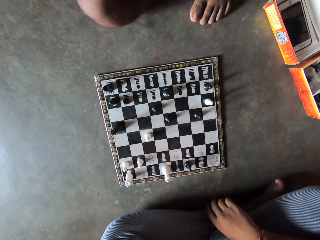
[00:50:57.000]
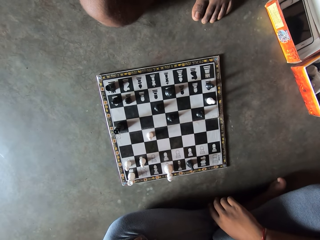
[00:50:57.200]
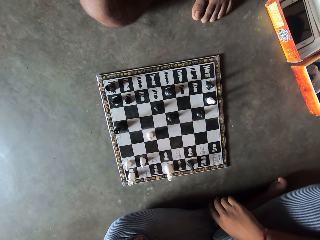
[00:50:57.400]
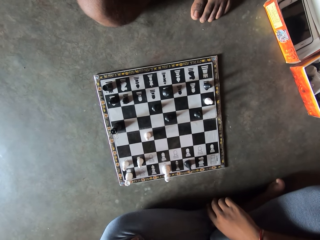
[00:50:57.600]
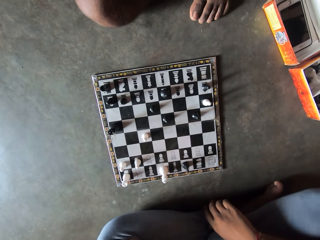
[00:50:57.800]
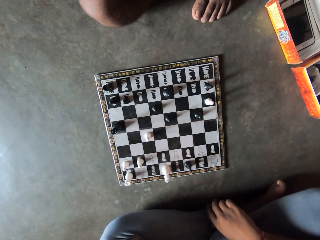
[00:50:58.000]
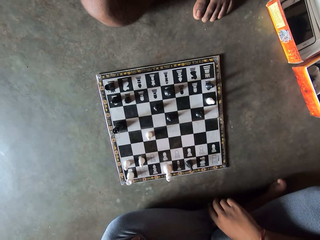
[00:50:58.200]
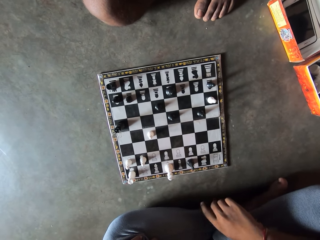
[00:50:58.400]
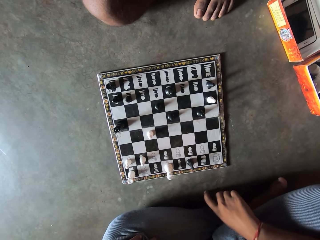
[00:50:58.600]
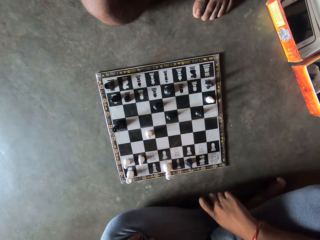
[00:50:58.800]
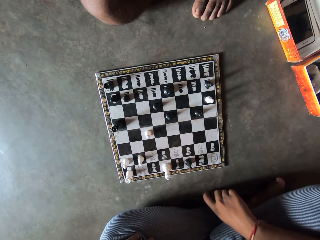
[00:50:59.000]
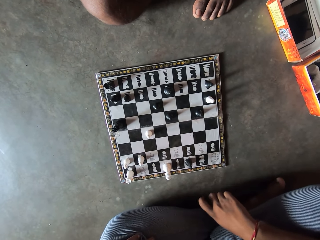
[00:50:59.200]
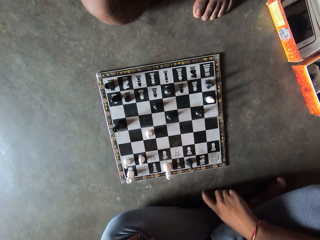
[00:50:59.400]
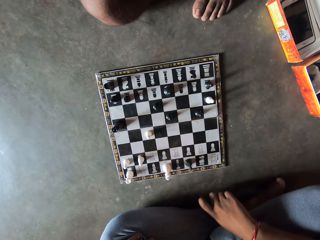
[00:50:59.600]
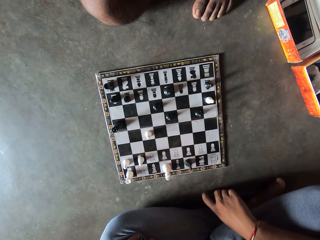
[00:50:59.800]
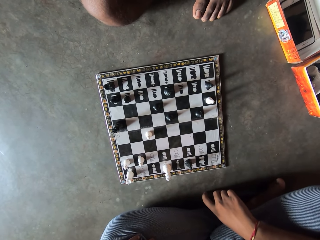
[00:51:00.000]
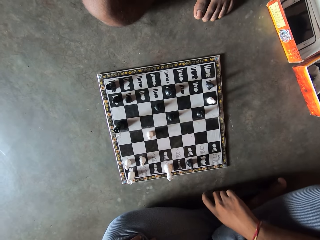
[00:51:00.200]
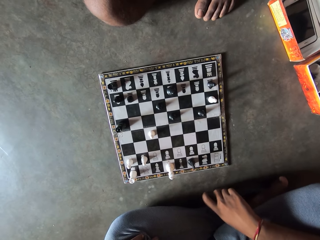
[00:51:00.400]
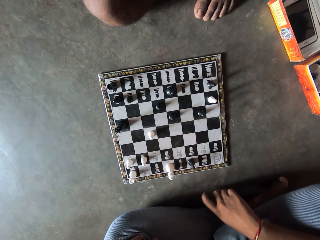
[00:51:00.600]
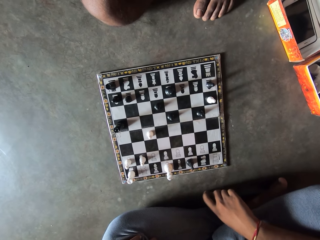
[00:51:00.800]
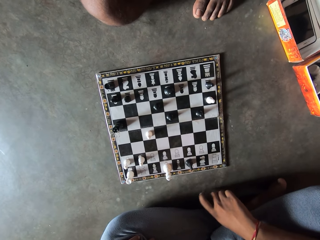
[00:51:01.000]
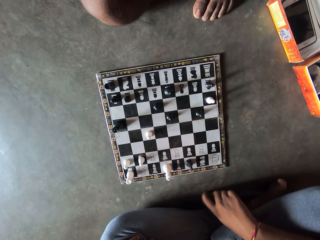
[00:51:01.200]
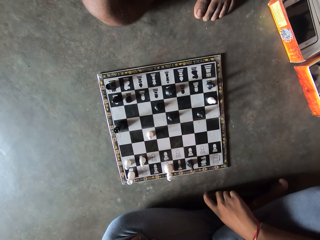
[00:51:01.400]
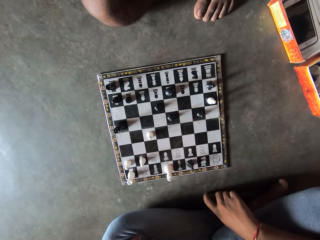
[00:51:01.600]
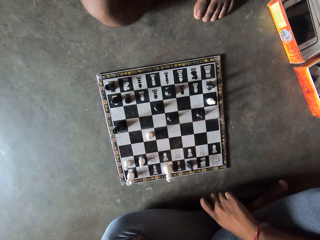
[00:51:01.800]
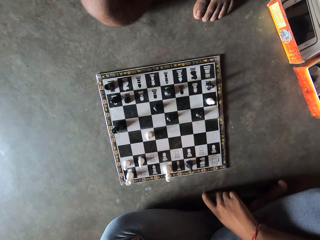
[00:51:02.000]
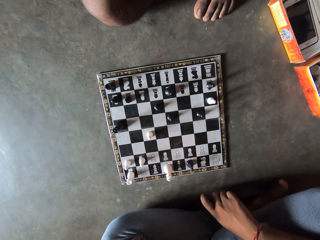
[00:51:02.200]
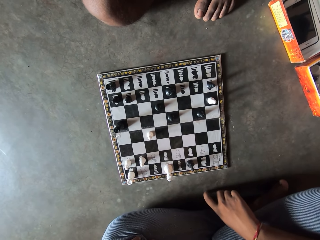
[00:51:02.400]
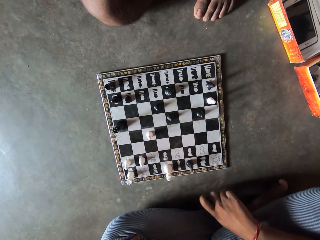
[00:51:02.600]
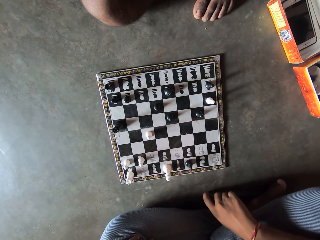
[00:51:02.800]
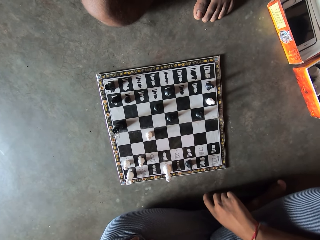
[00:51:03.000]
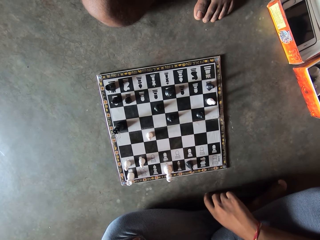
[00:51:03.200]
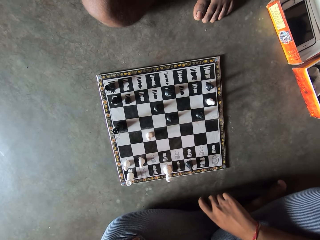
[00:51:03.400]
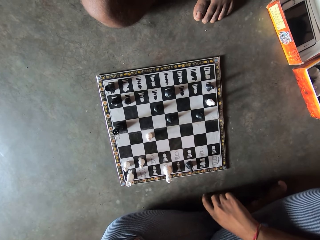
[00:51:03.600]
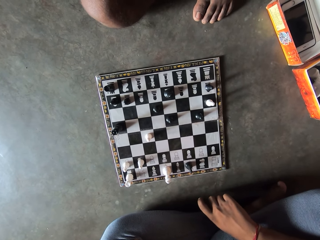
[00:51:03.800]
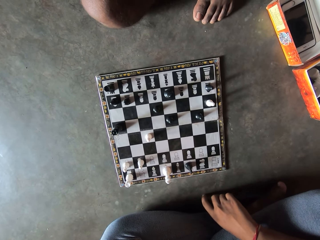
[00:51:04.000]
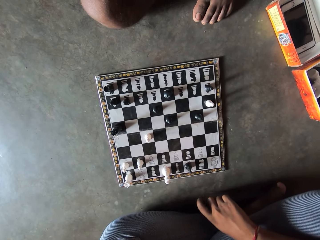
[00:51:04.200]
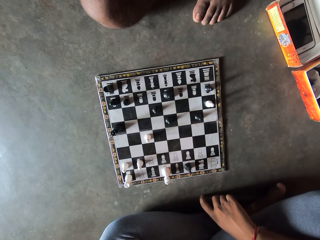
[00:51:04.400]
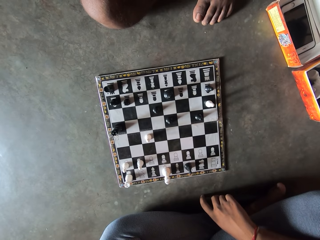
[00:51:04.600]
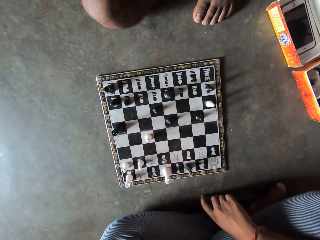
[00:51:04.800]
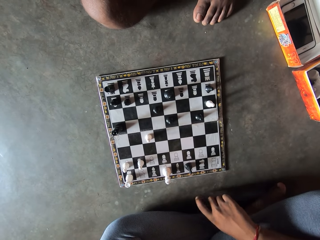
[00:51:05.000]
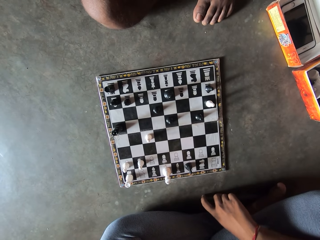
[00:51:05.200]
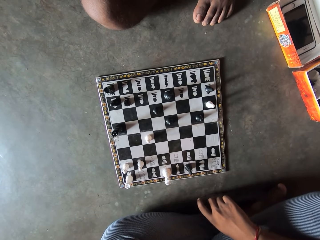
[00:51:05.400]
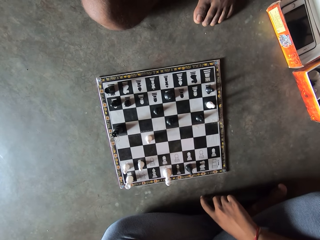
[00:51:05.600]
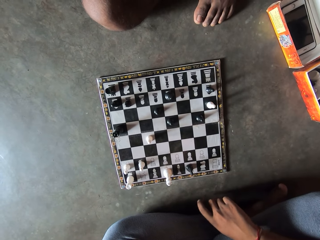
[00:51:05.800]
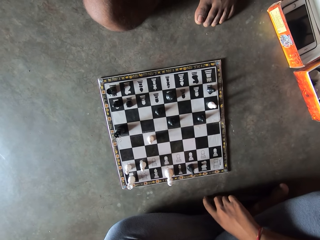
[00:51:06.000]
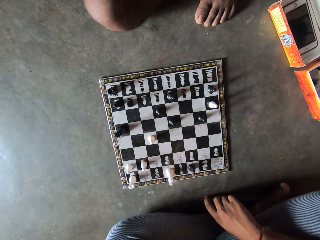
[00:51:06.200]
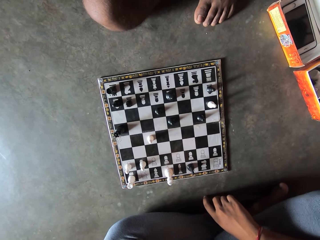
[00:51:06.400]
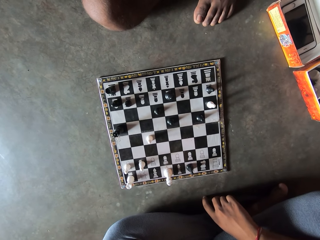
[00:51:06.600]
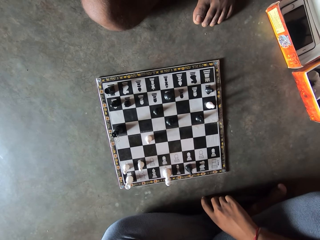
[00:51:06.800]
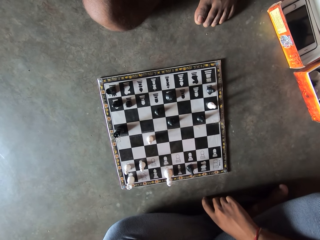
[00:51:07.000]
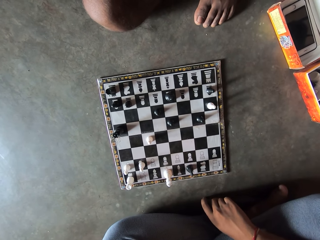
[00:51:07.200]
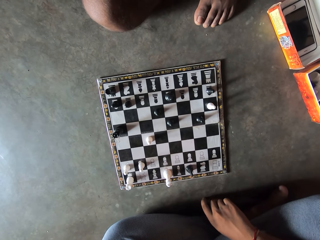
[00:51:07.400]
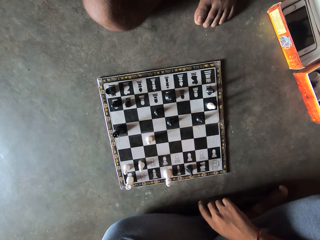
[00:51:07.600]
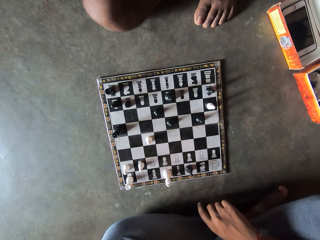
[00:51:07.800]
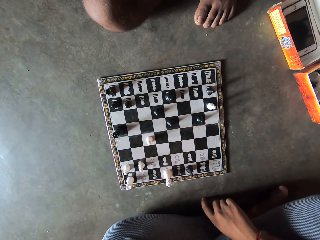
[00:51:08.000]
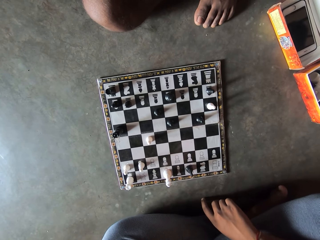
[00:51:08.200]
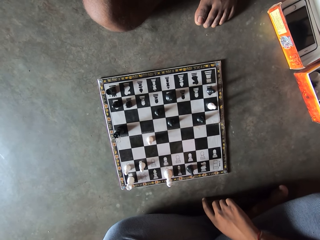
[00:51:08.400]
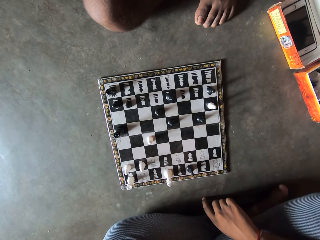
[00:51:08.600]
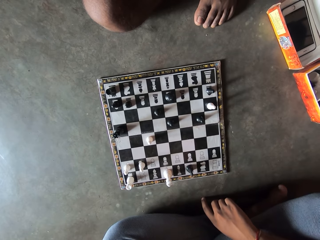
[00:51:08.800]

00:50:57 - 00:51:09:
The camera wearer taps his right finger on the floor. He fidgets.

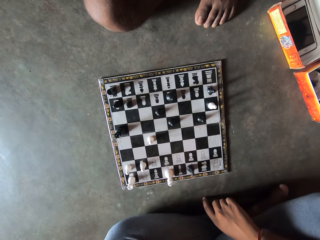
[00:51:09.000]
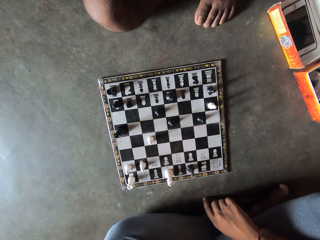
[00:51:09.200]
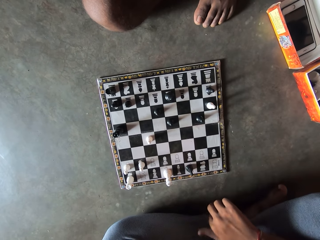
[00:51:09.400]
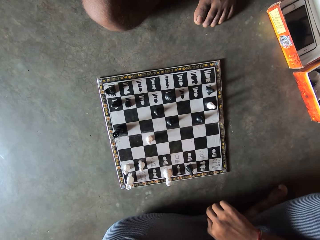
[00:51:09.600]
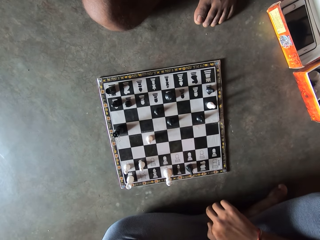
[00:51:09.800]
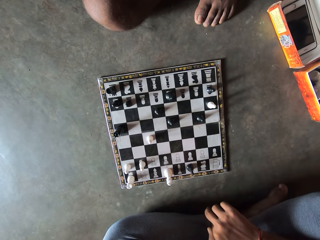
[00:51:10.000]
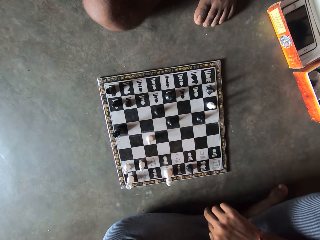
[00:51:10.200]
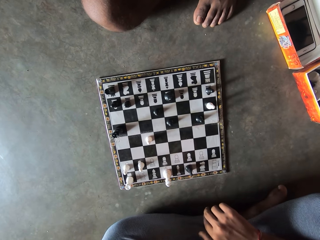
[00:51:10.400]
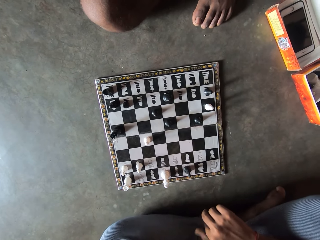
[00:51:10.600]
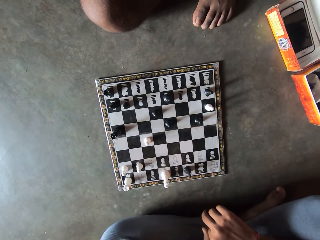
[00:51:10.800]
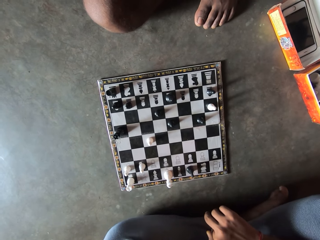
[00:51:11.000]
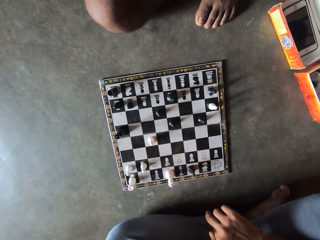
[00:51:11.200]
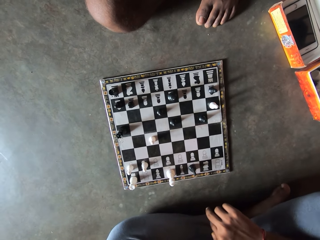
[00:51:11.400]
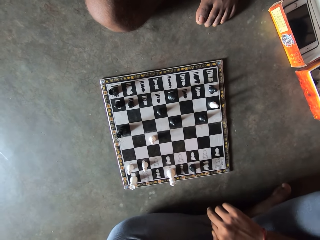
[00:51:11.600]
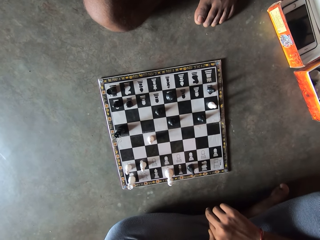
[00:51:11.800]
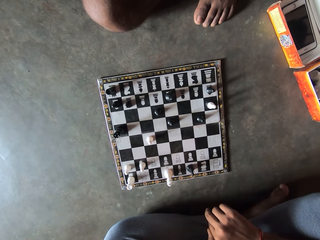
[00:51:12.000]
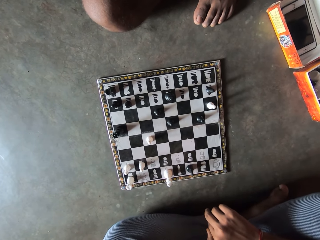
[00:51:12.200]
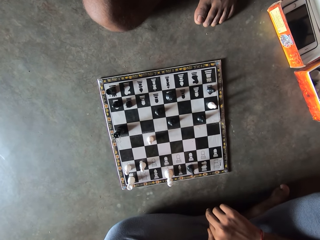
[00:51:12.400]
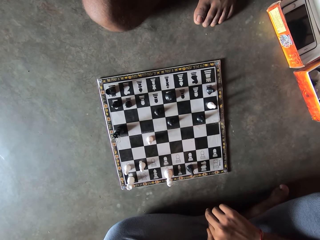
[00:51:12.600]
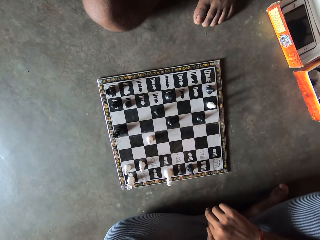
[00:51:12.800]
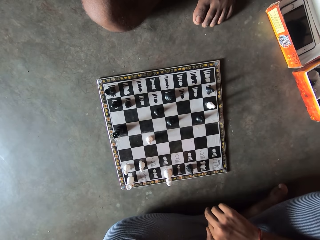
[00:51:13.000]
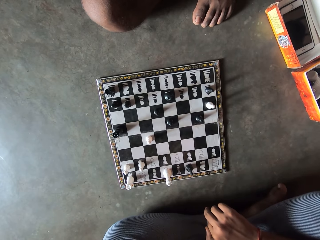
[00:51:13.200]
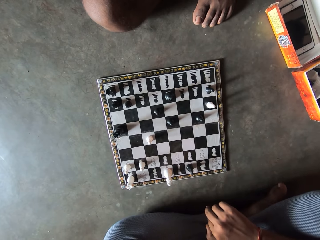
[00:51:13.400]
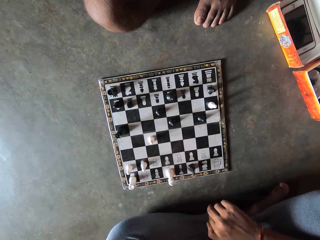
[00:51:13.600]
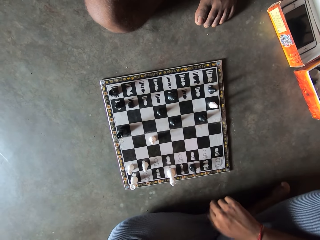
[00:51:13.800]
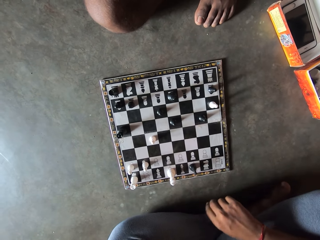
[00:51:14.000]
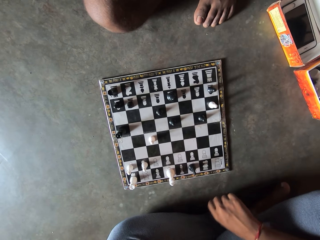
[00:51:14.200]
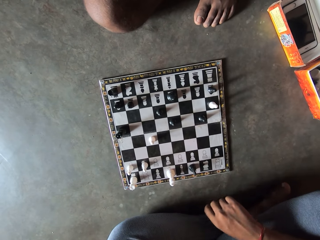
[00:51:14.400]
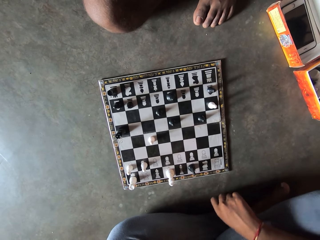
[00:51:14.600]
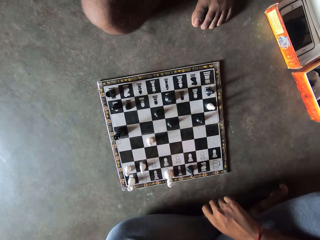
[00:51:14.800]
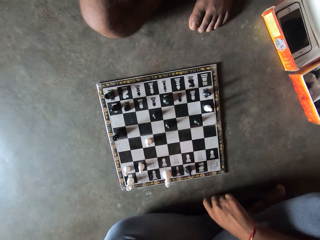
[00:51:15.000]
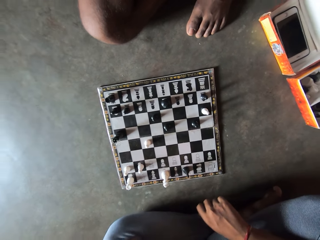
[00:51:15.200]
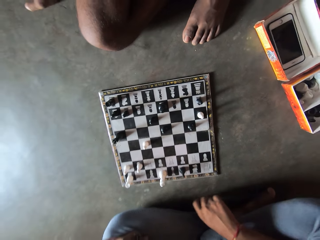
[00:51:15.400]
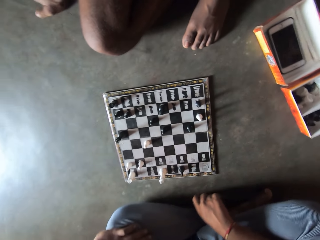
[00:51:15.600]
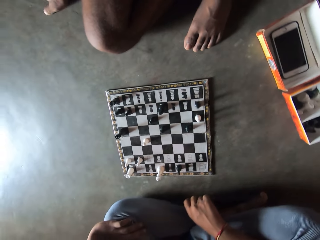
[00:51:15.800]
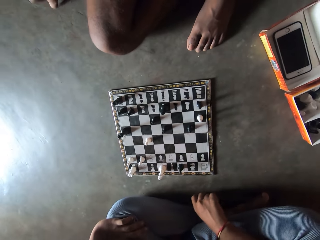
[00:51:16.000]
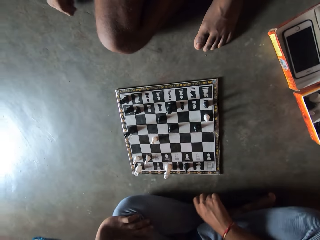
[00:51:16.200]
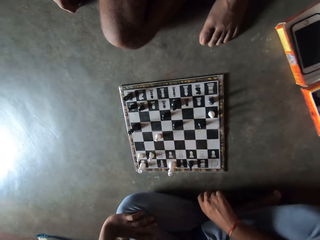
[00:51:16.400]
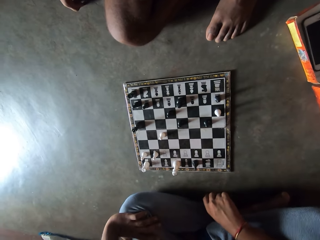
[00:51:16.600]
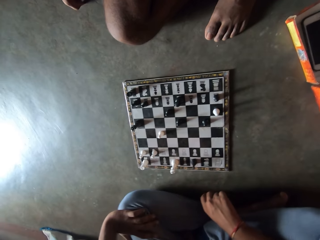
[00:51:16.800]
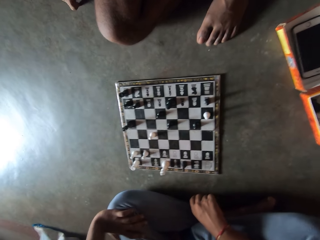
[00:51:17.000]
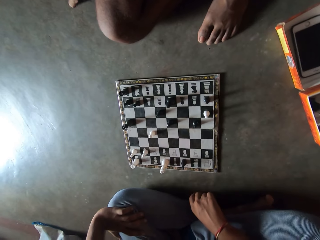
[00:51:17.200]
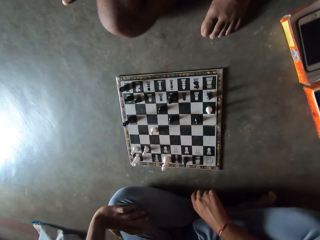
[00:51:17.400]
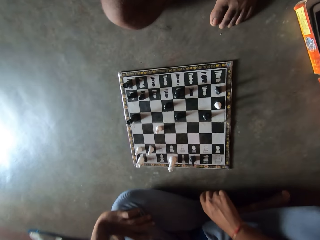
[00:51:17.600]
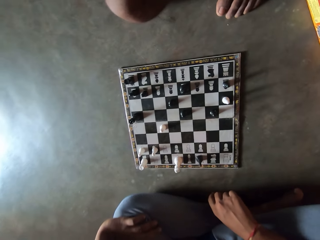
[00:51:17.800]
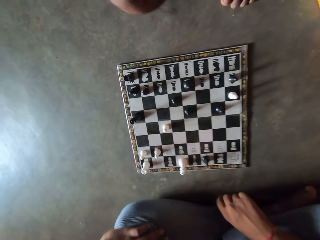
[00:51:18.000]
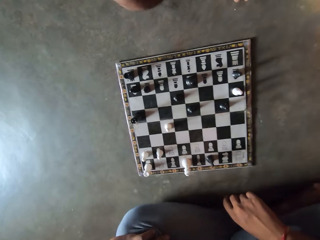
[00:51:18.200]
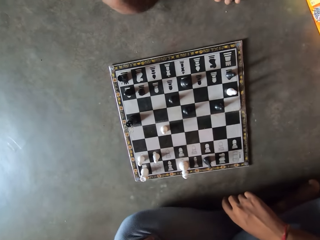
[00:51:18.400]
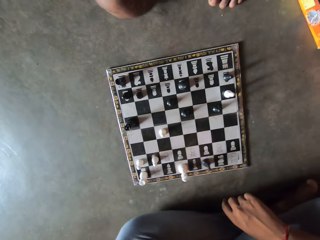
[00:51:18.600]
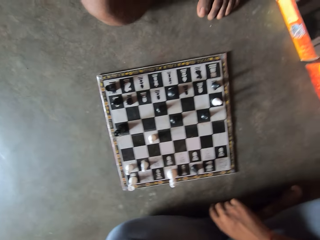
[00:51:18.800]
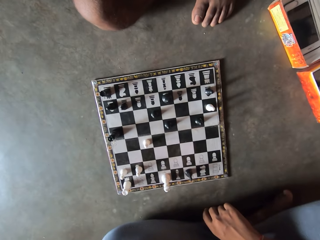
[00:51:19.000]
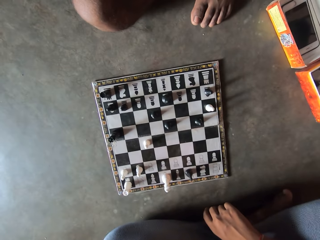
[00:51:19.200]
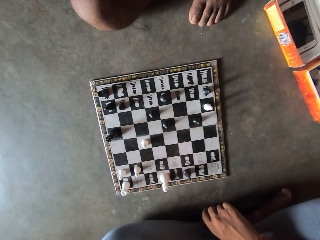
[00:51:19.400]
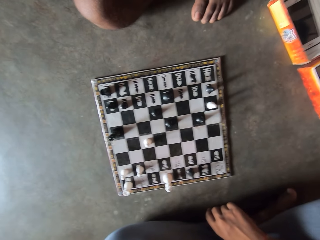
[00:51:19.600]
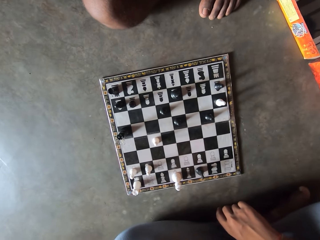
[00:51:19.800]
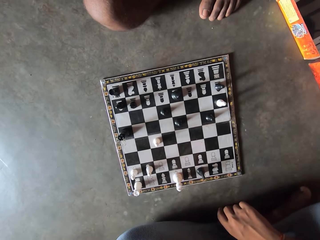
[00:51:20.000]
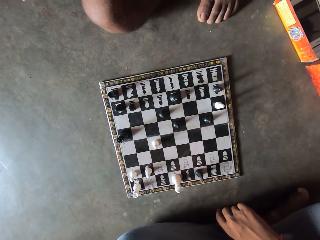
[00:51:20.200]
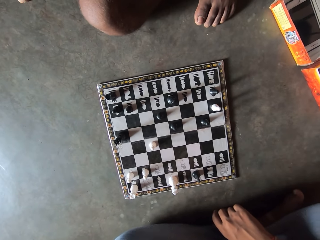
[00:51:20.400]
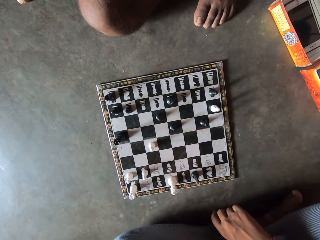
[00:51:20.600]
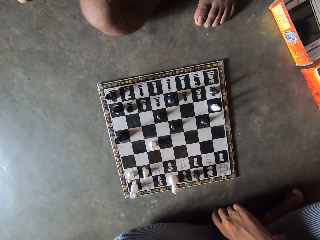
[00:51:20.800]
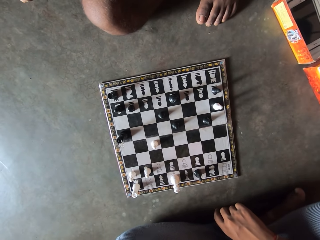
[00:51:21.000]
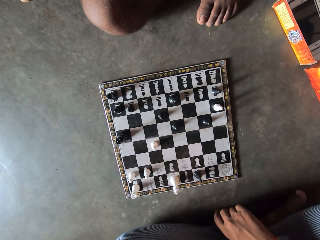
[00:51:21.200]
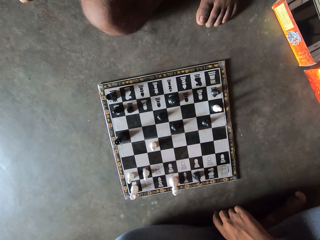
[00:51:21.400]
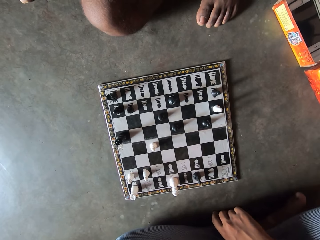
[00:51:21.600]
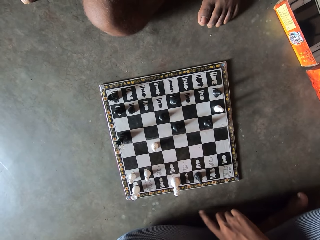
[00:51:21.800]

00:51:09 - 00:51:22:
The camera wearer looks at the chess board.
